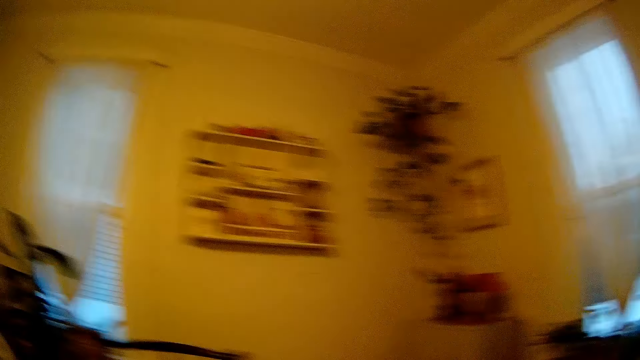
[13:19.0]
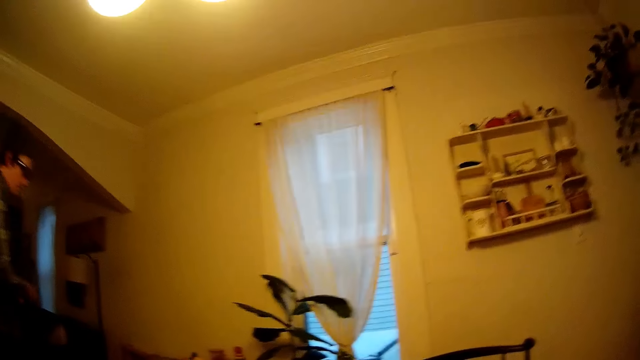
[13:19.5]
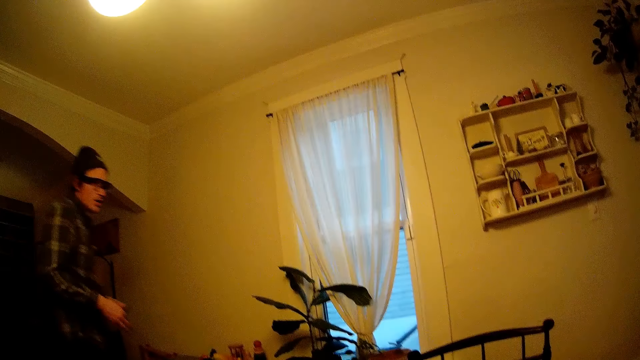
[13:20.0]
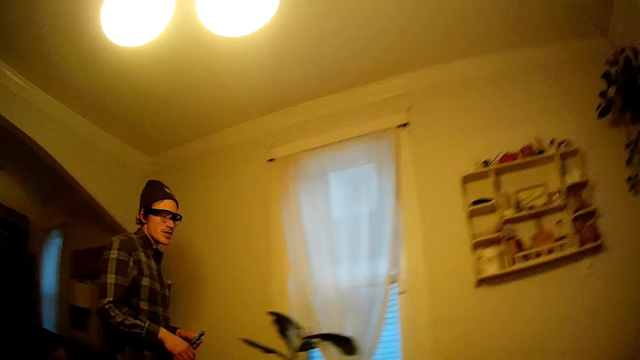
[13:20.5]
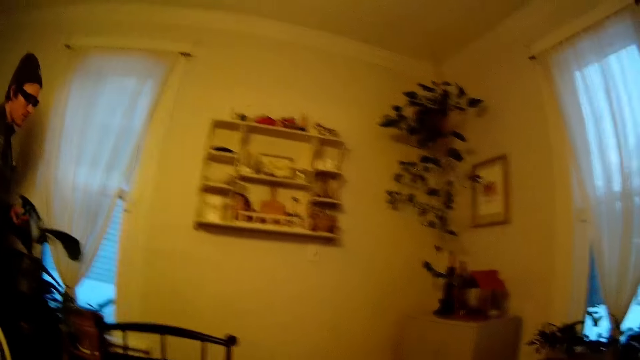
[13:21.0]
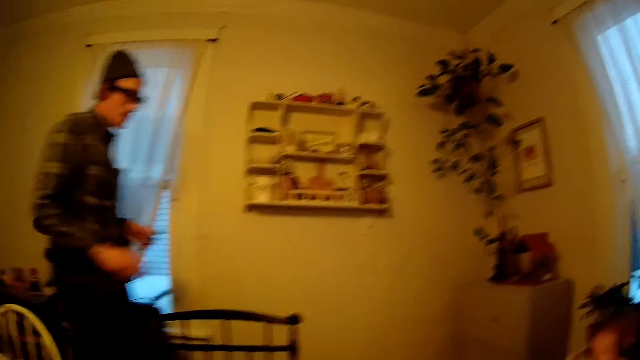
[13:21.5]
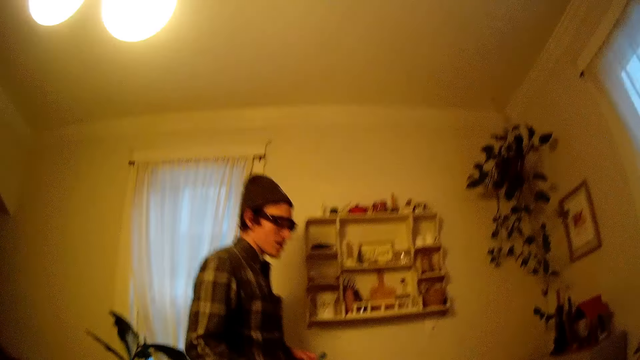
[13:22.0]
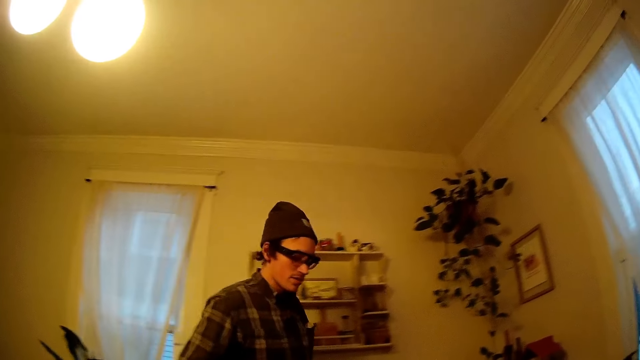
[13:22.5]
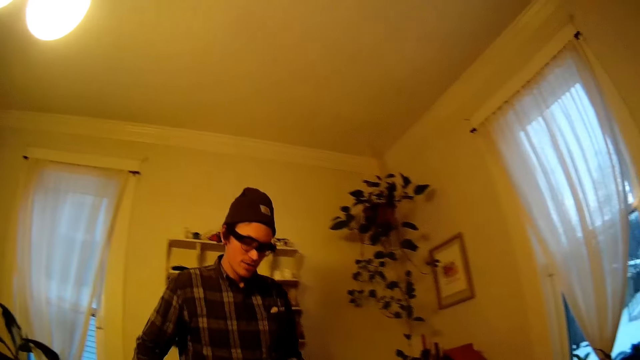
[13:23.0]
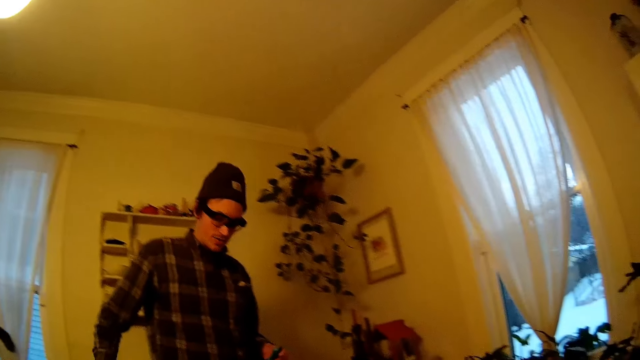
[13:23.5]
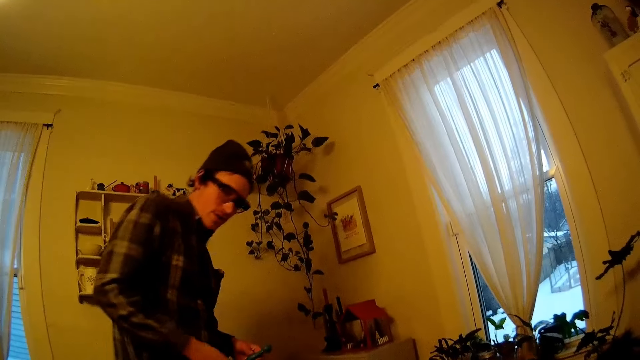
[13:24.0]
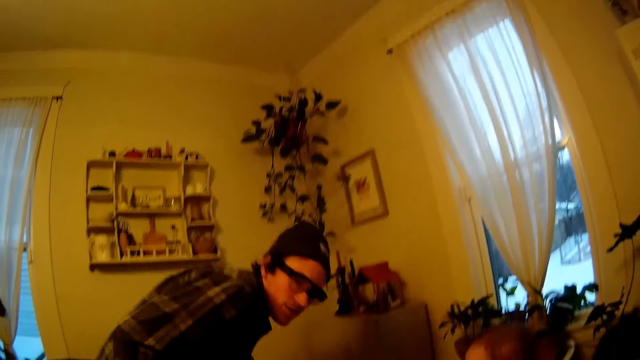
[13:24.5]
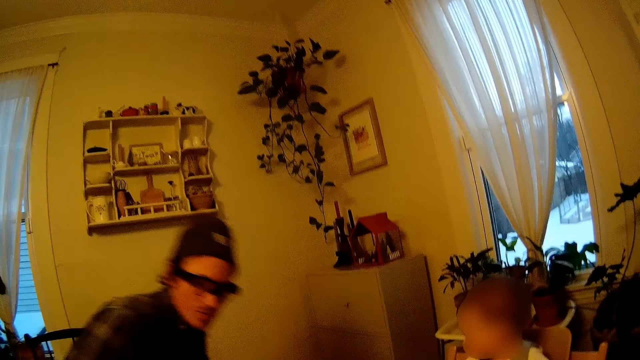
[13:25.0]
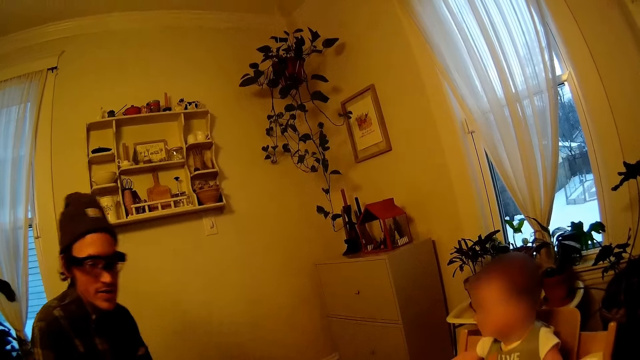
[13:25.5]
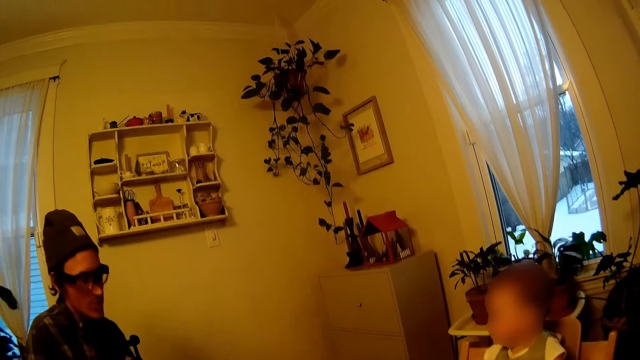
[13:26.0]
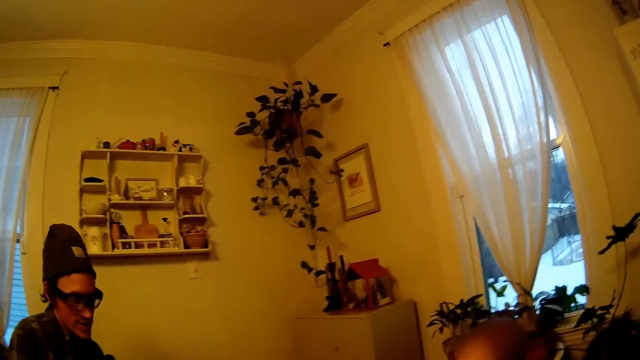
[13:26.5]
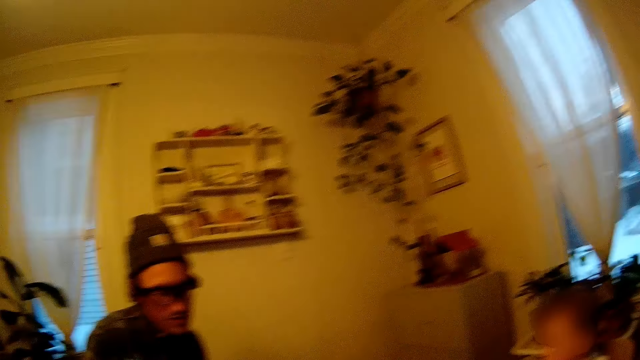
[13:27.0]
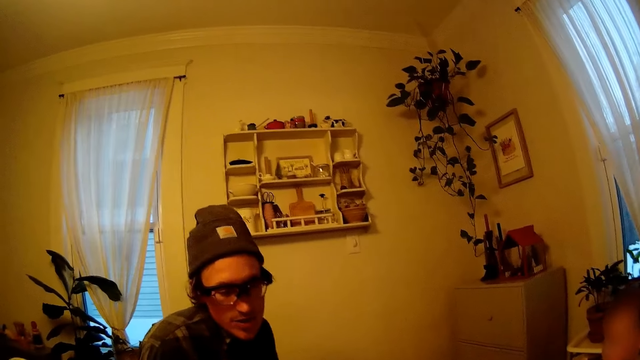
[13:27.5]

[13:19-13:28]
The camera wearer looks around. A man walks into the dining table. The man converses with the camera wearer. The man sits on the dining chair.

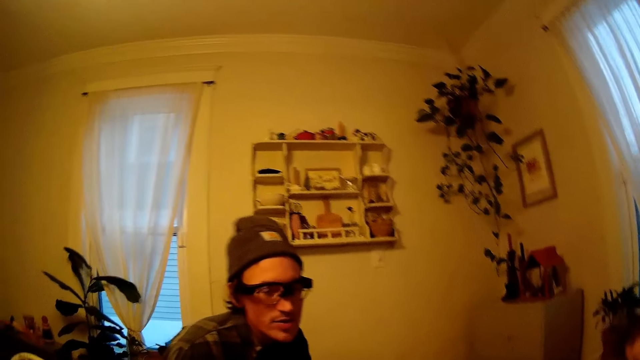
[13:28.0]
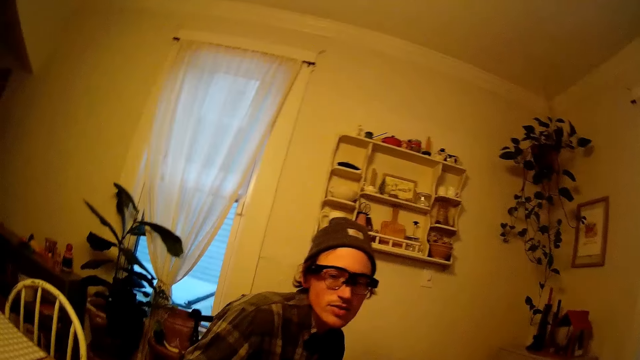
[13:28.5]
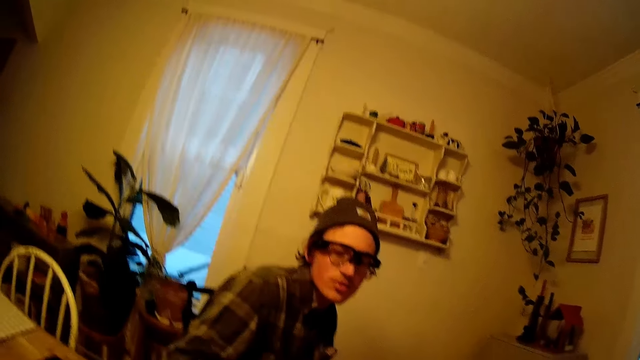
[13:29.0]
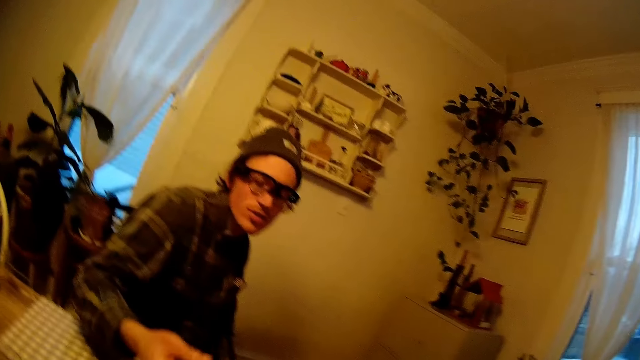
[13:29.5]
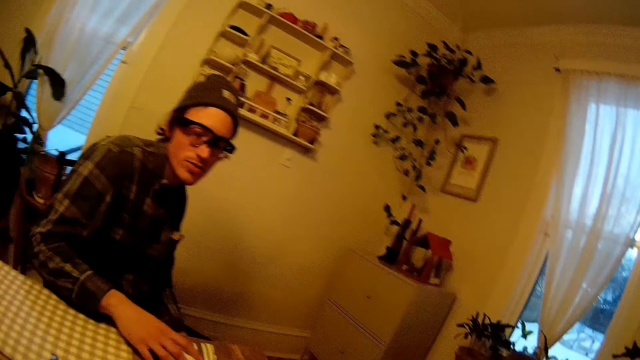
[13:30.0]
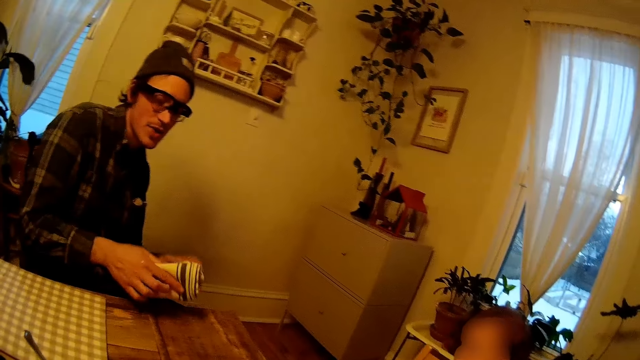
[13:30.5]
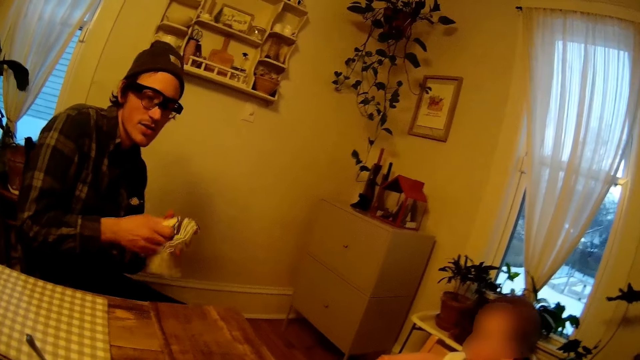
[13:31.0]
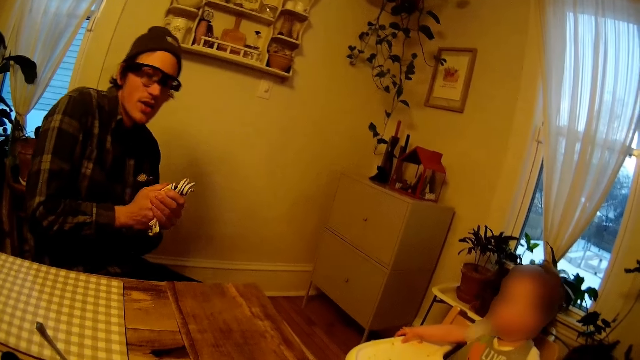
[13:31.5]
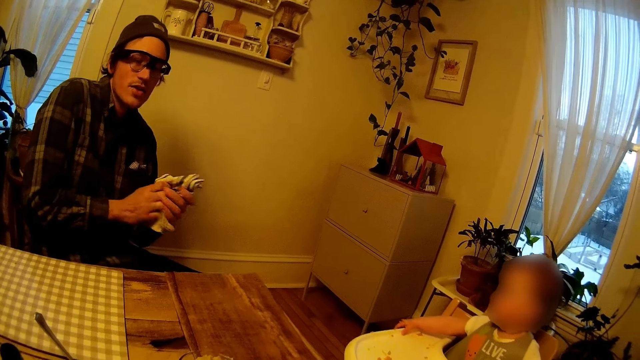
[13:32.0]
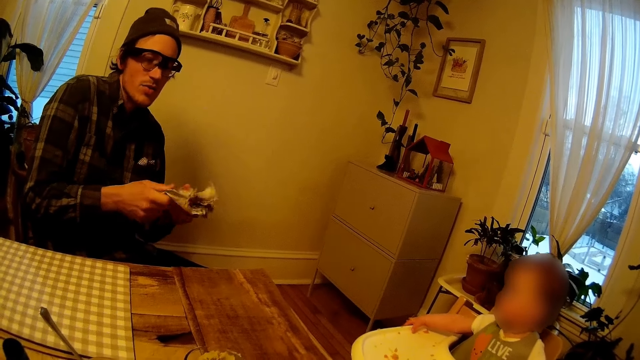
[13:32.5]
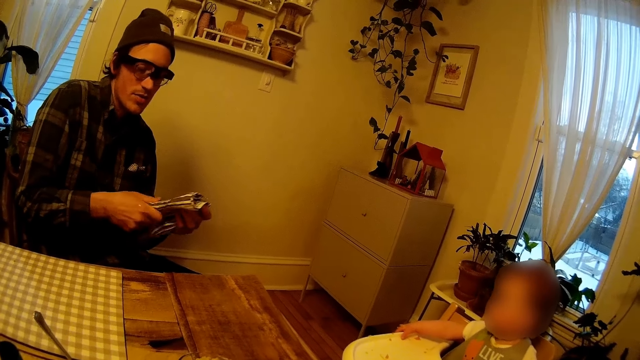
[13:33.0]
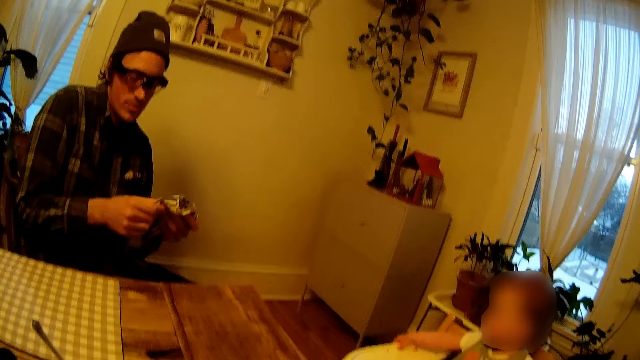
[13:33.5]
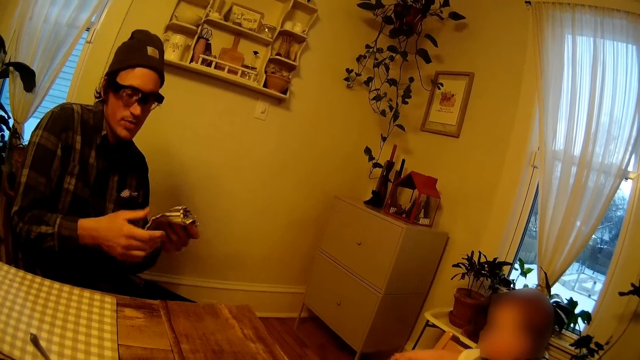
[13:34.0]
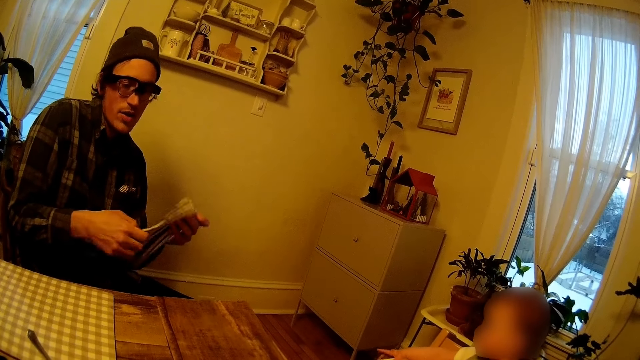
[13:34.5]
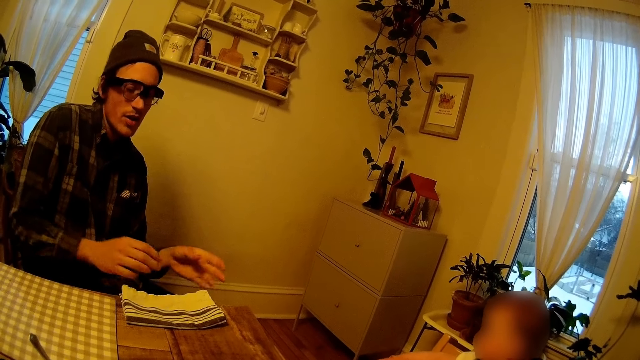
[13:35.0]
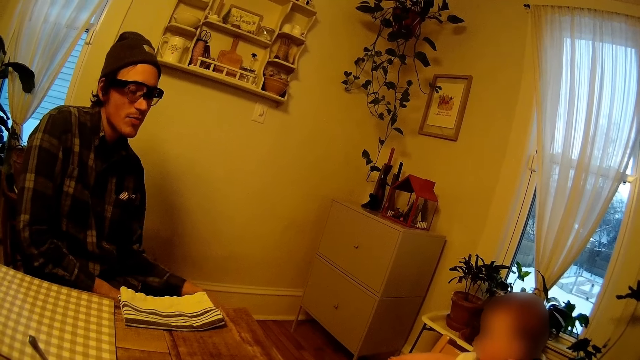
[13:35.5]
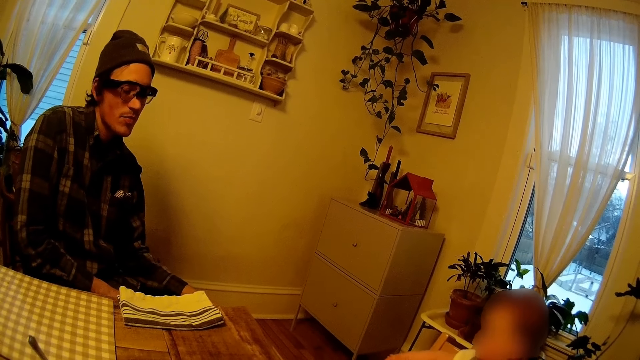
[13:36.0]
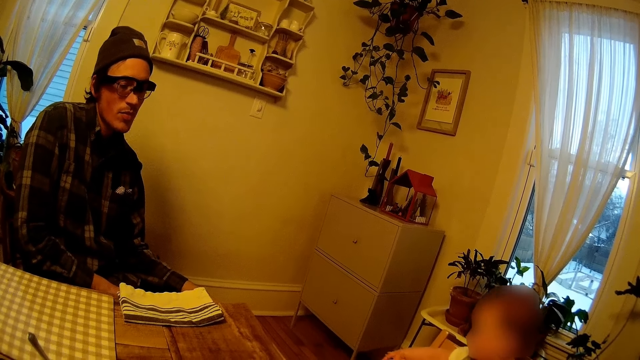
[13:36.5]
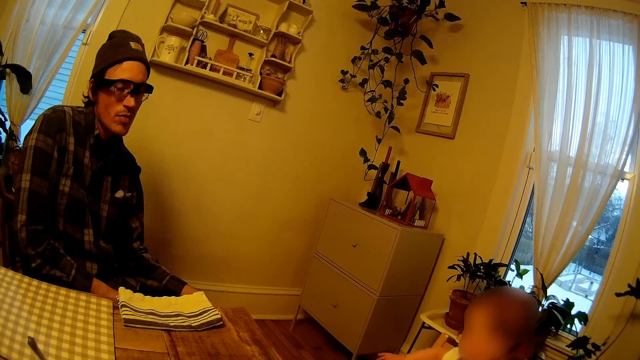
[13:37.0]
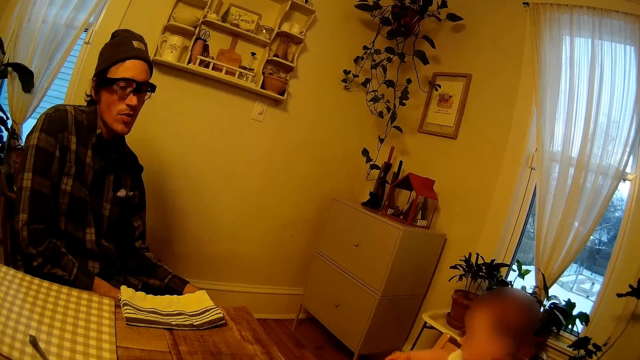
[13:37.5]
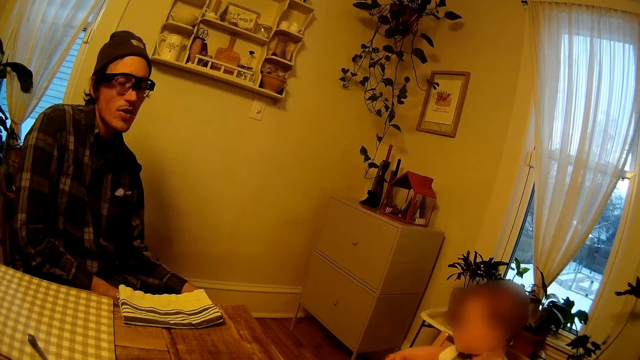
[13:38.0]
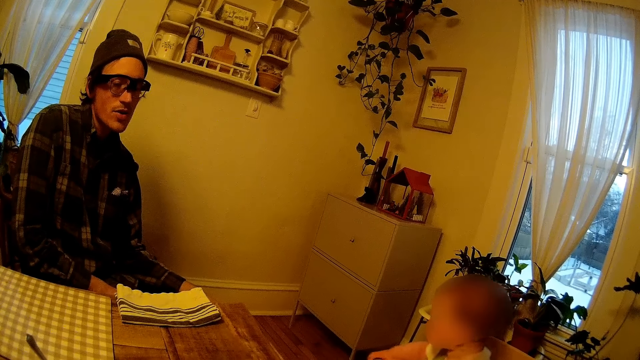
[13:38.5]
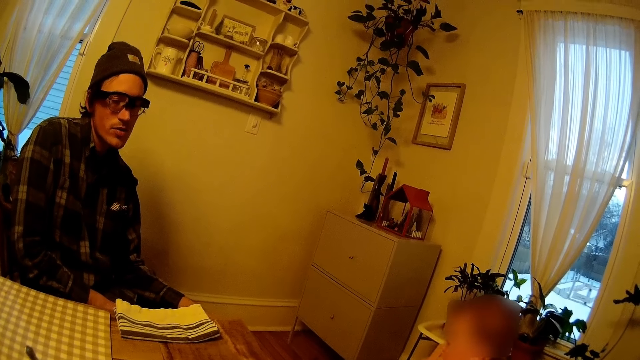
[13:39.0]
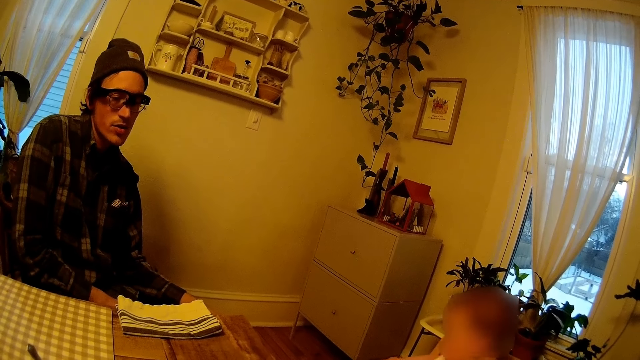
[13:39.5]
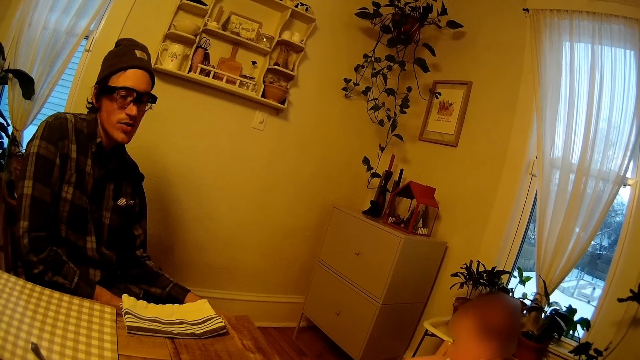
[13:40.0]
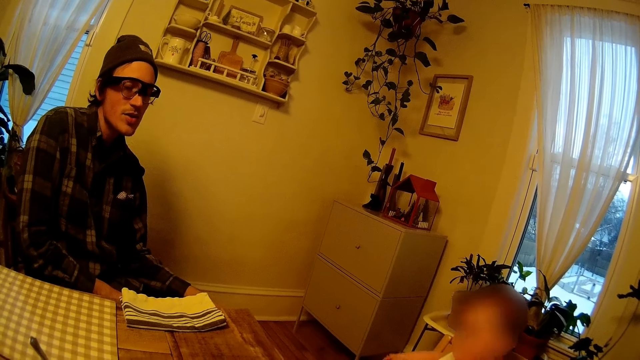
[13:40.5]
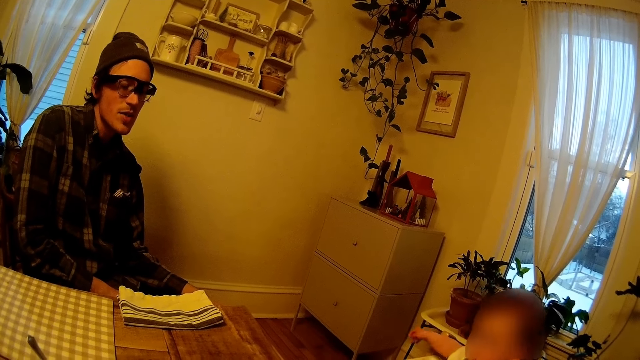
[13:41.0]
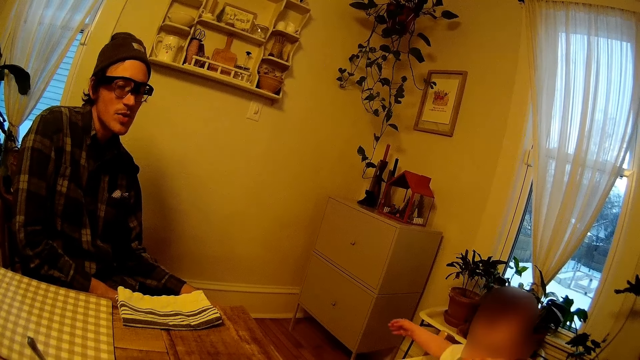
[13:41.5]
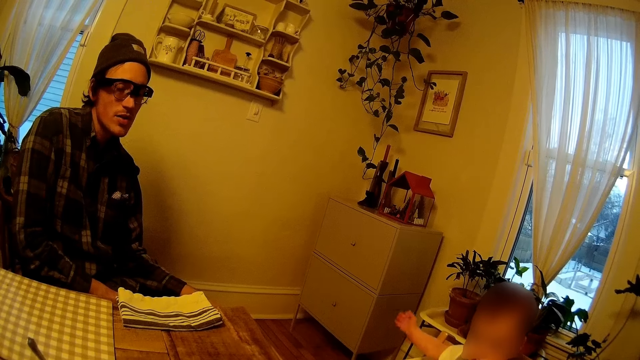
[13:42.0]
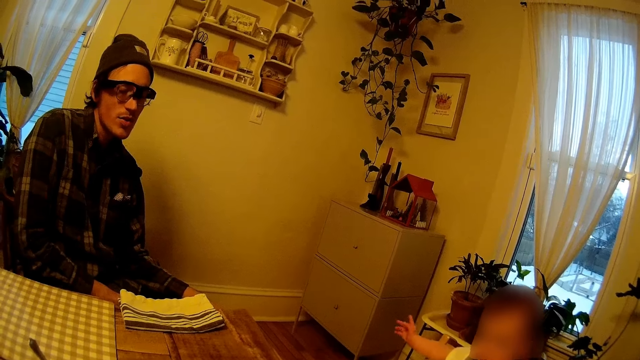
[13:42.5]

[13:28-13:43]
A man talks. The man places his right hand on the table. The man picks up the handkerchief from the table with his right hand. The man cleans both hands with the handkerchief. The man drops the handkerchief on the table. A baby moves its head. The man talks.
